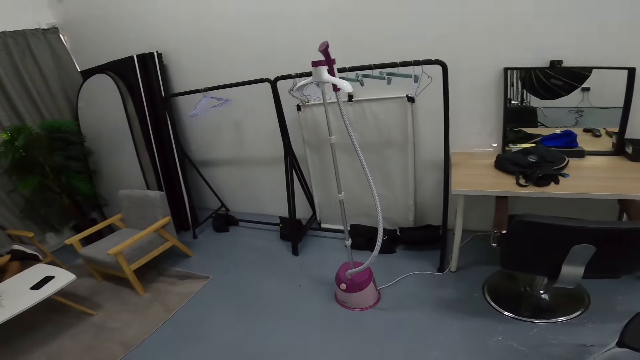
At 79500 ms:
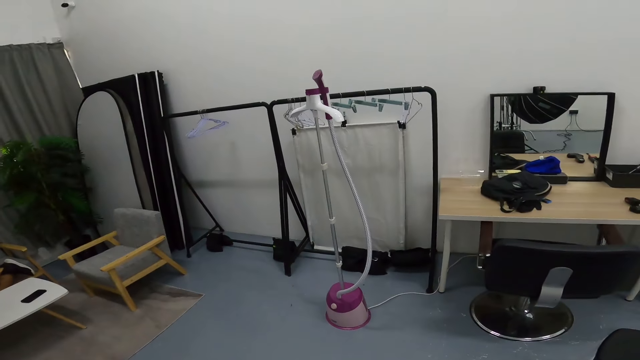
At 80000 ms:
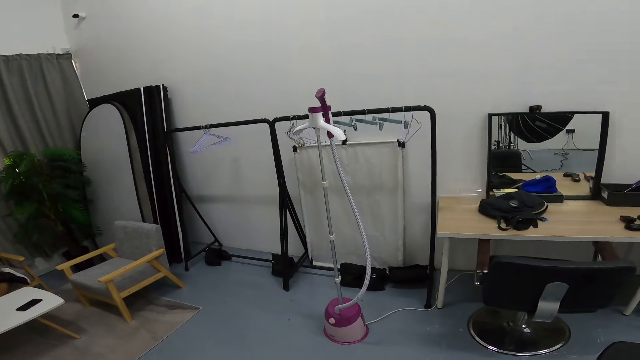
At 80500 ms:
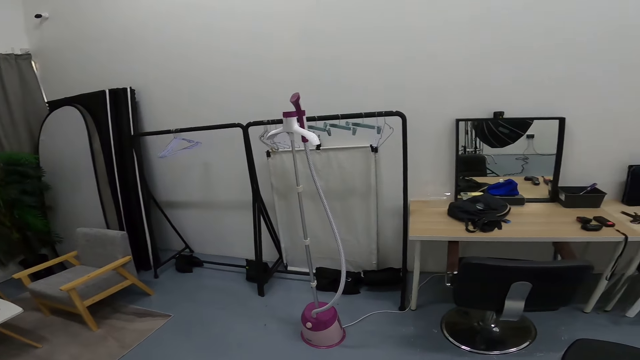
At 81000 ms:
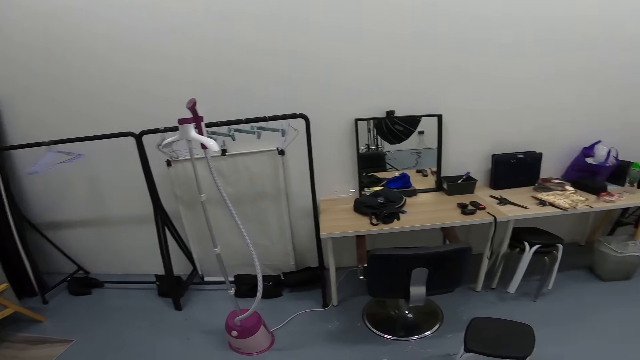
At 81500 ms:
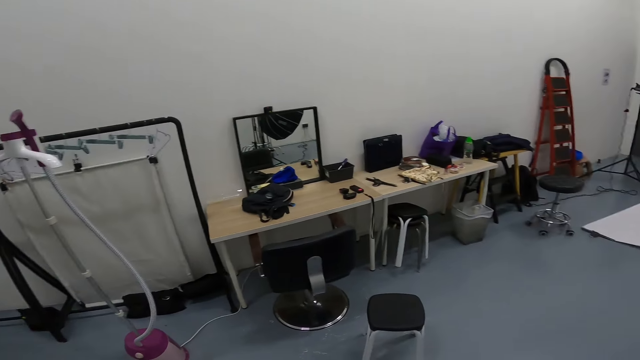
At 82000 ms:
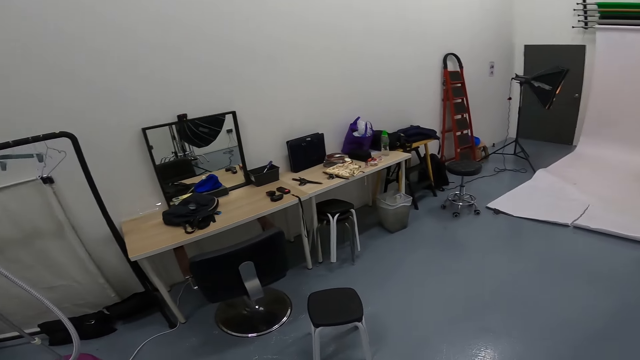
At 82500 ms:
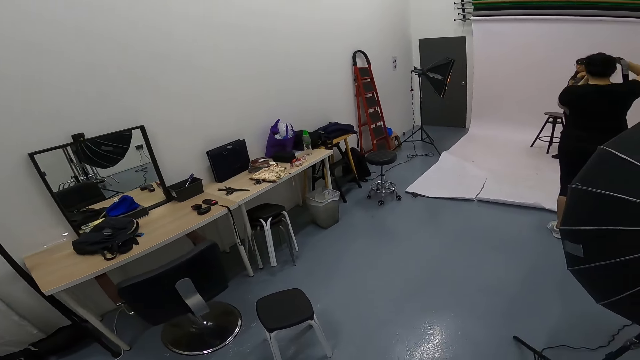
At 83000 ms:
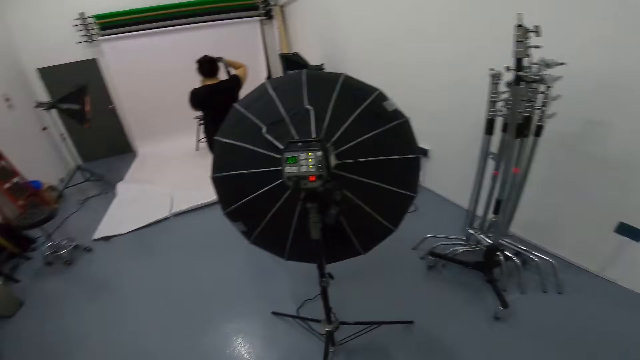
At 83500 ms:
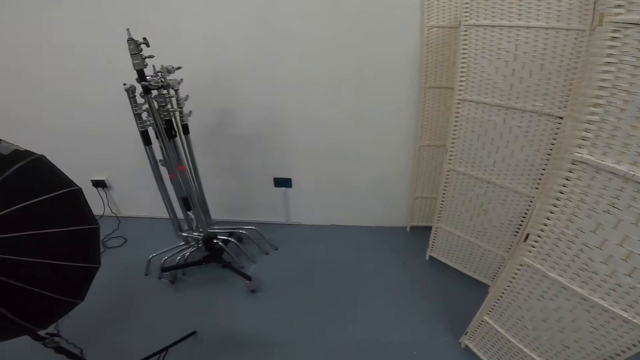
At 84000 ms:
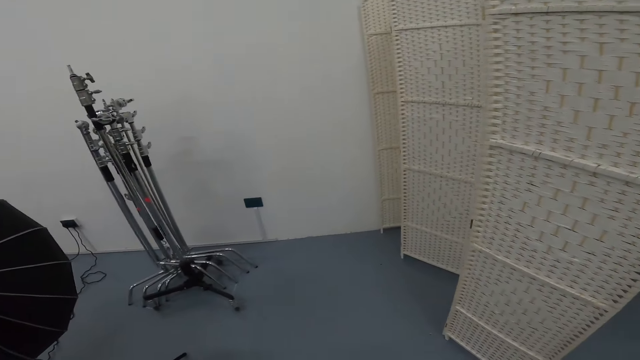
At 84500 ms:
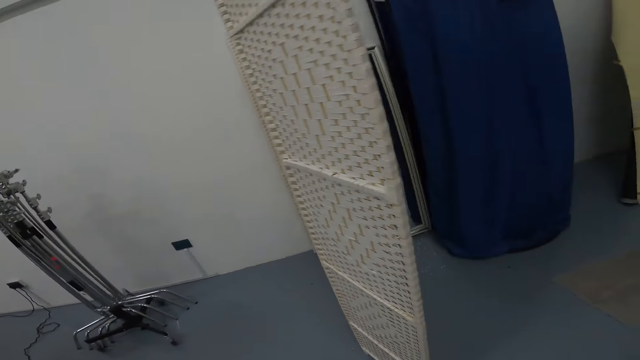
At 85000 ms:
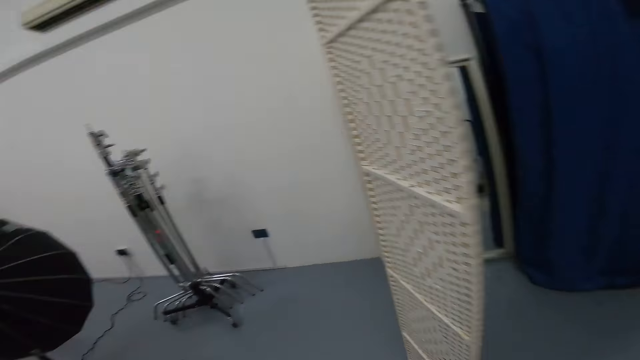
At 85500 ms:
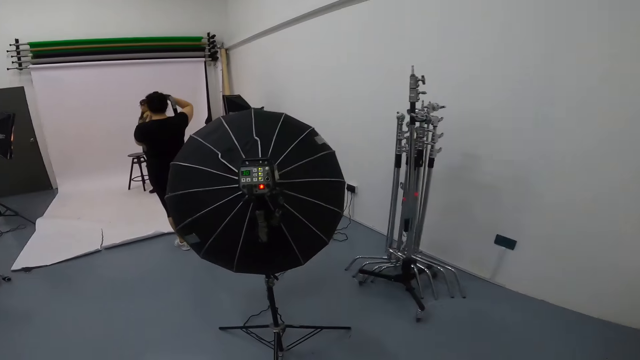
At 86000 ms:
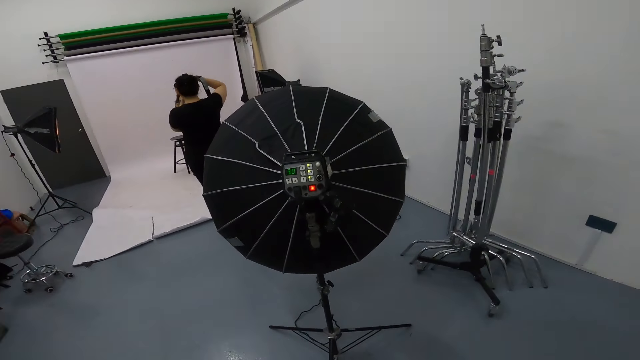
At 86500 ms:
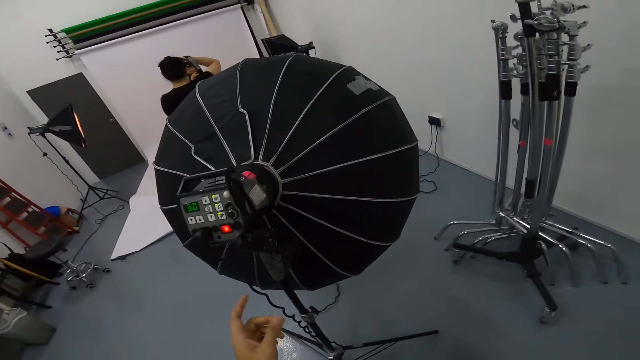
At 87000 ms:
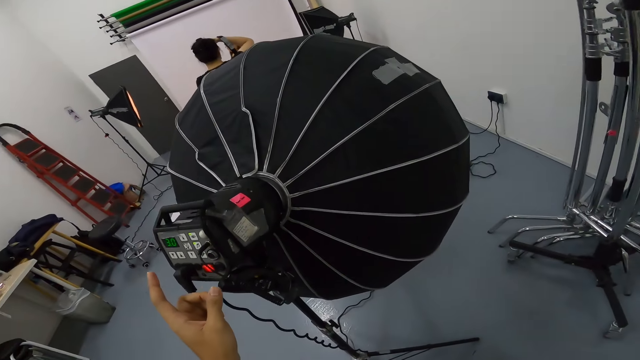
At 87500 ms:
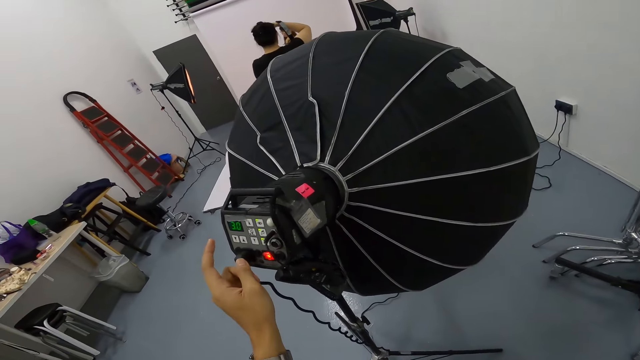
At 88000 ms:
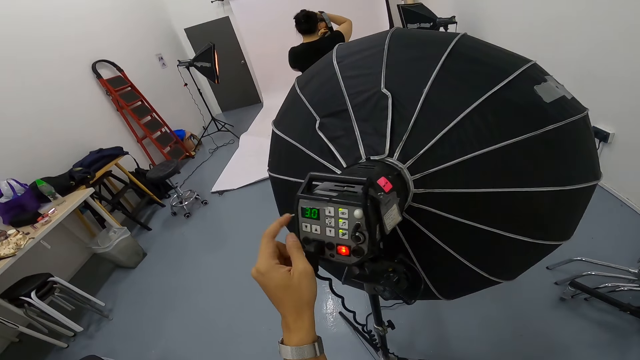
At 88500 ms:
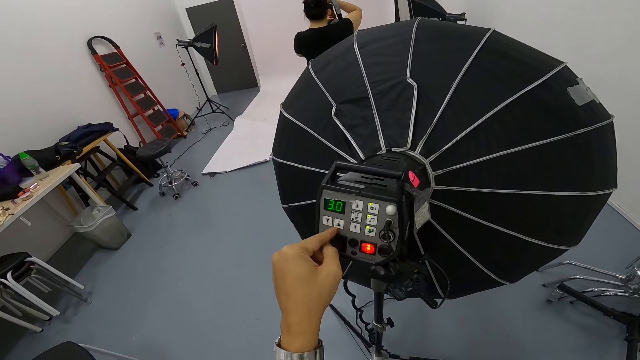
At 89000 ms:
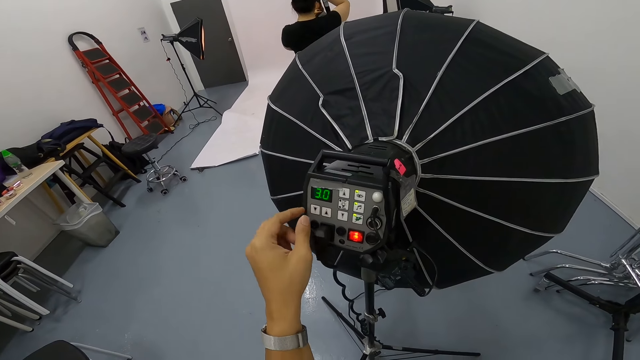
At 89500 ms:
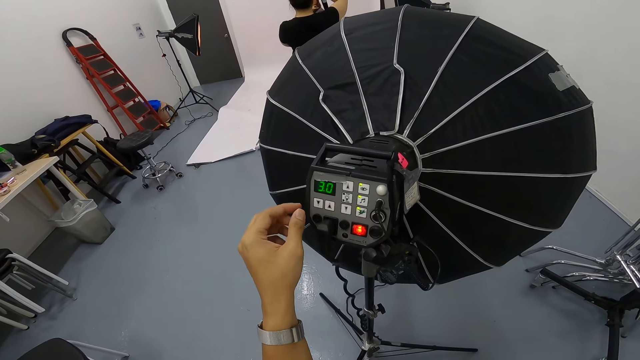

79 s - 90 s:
The camera wearer looks at the light umbrella buttons.

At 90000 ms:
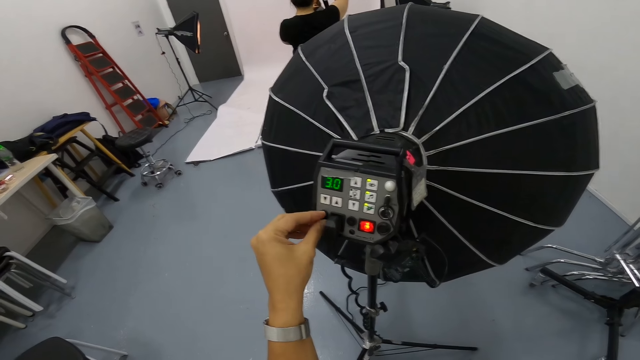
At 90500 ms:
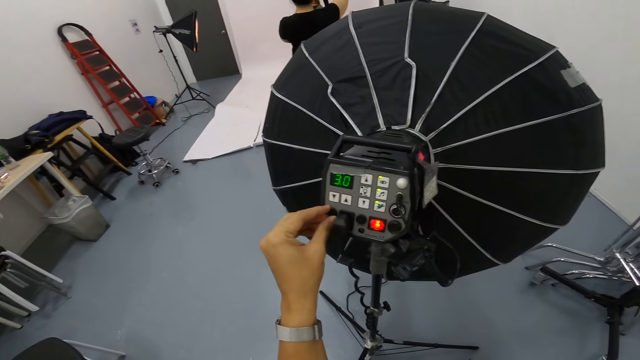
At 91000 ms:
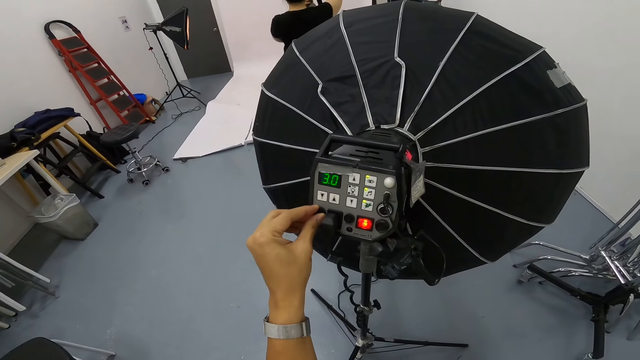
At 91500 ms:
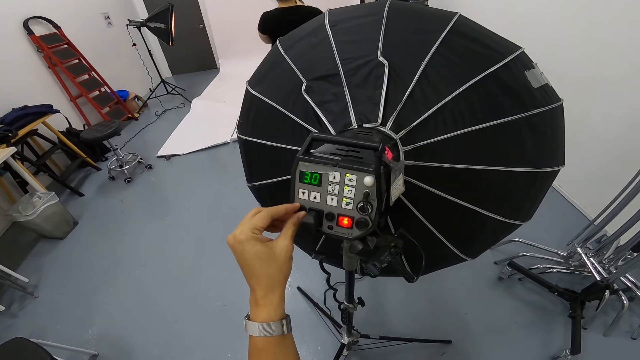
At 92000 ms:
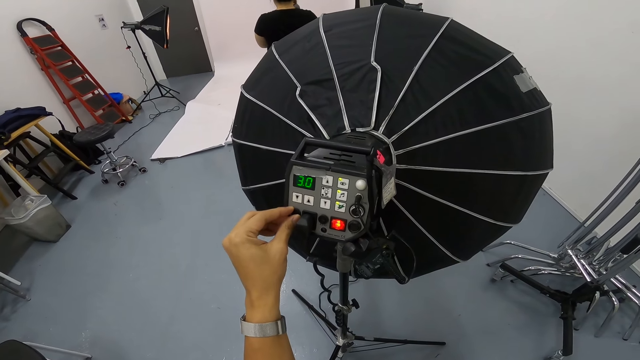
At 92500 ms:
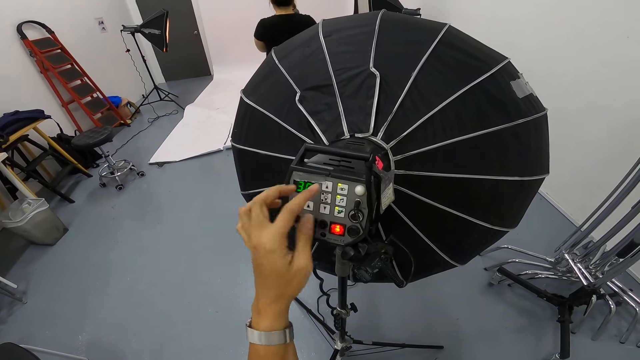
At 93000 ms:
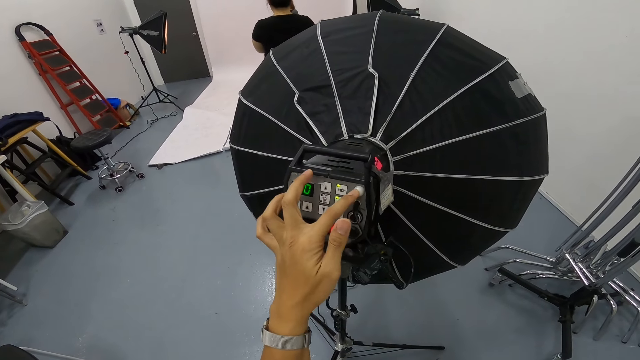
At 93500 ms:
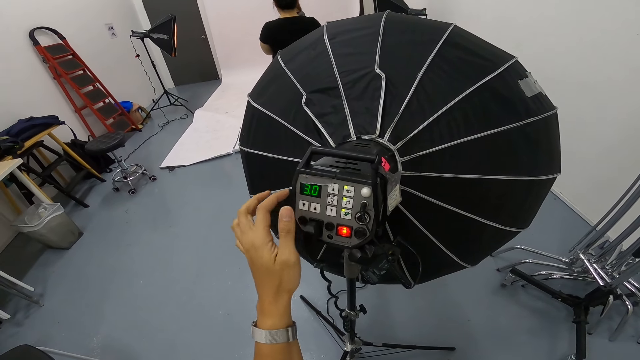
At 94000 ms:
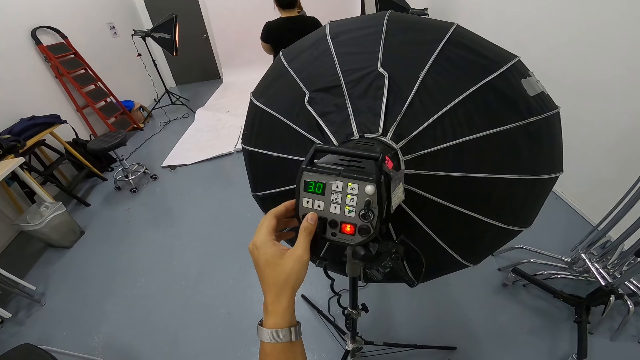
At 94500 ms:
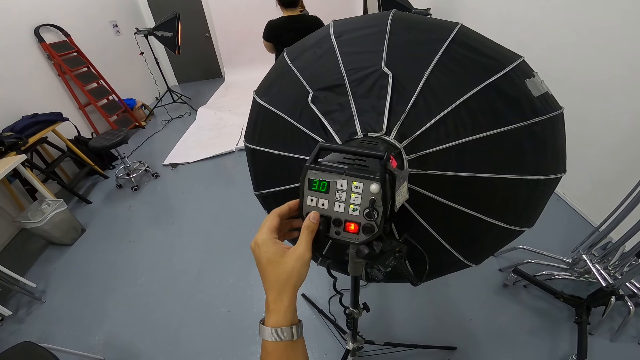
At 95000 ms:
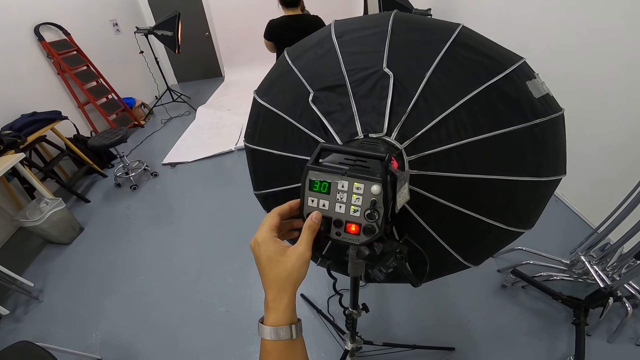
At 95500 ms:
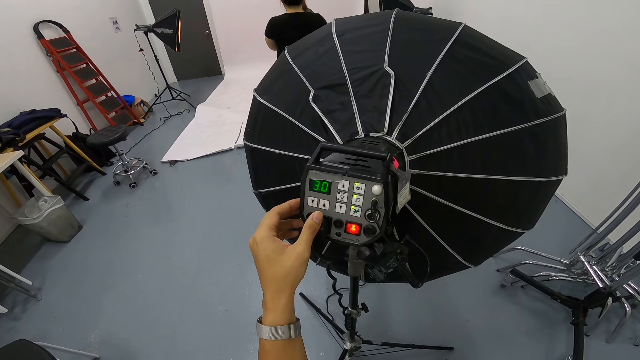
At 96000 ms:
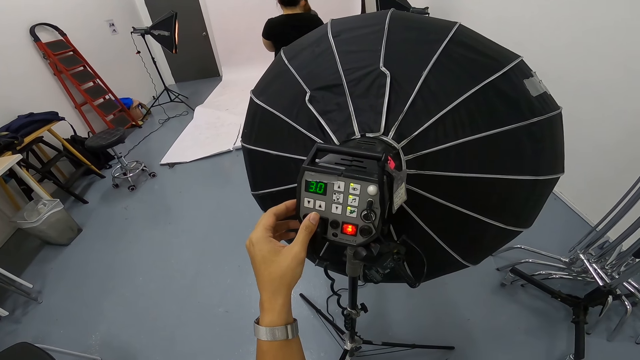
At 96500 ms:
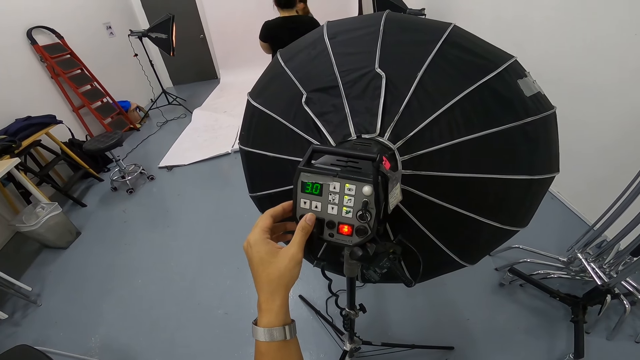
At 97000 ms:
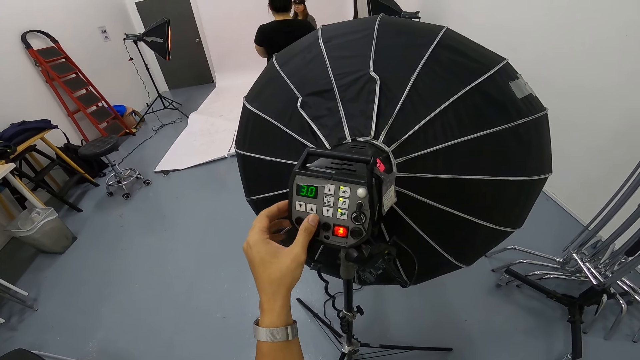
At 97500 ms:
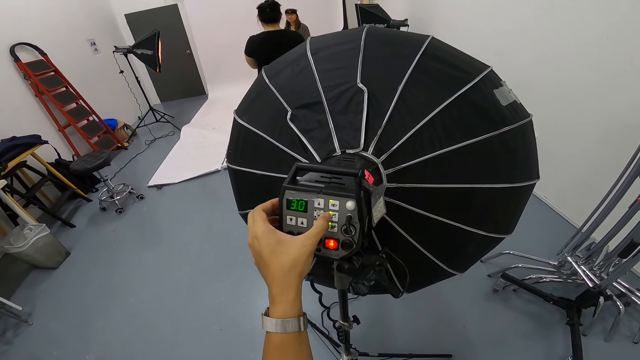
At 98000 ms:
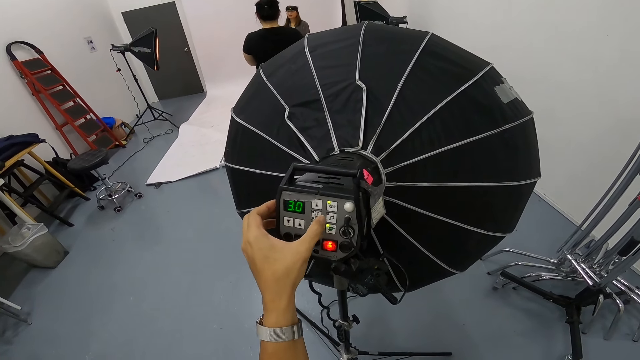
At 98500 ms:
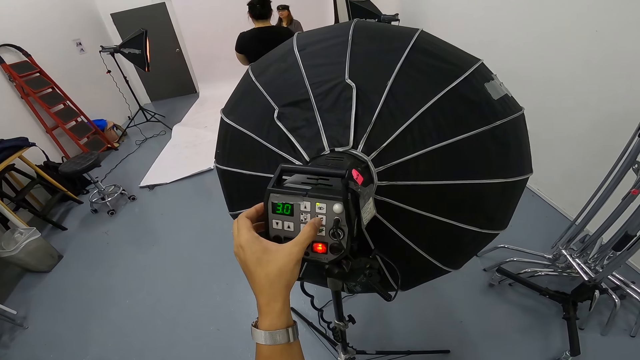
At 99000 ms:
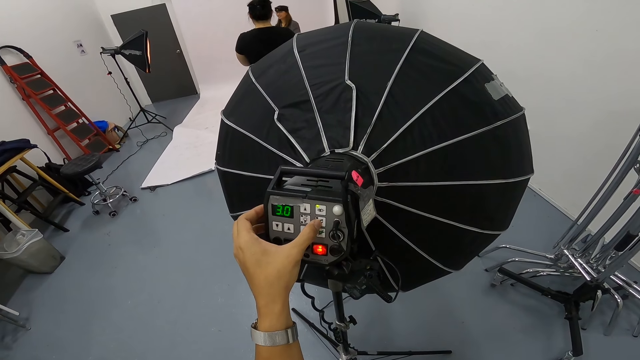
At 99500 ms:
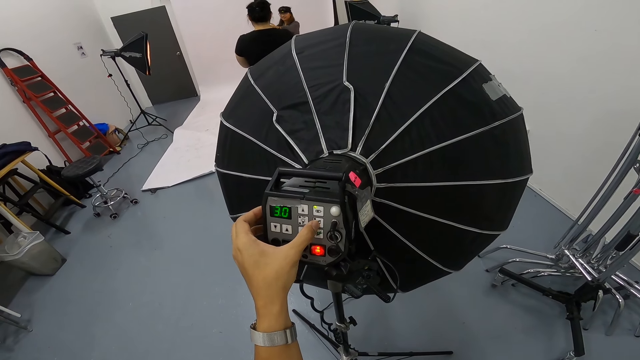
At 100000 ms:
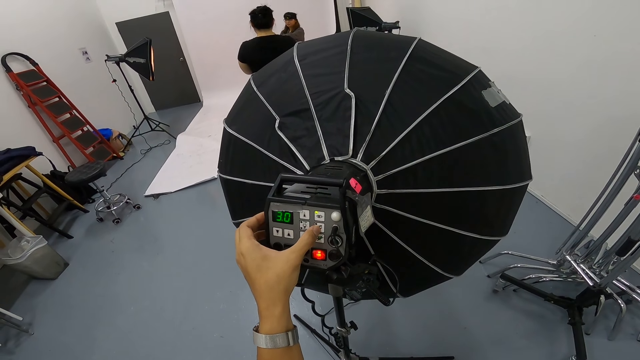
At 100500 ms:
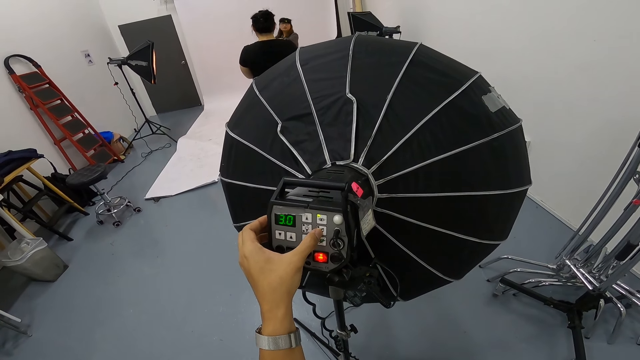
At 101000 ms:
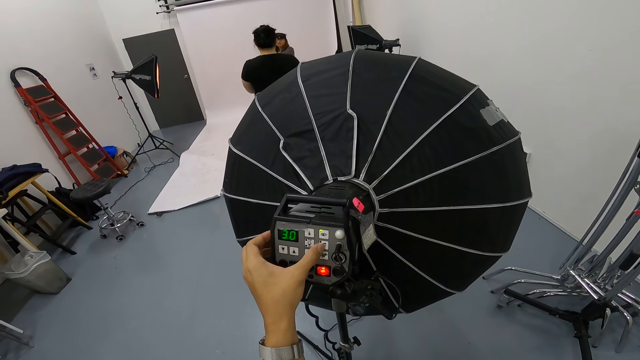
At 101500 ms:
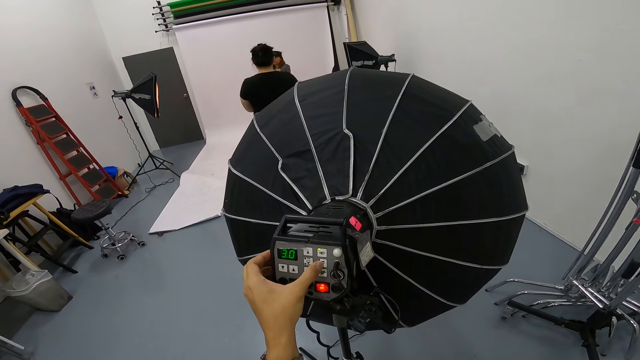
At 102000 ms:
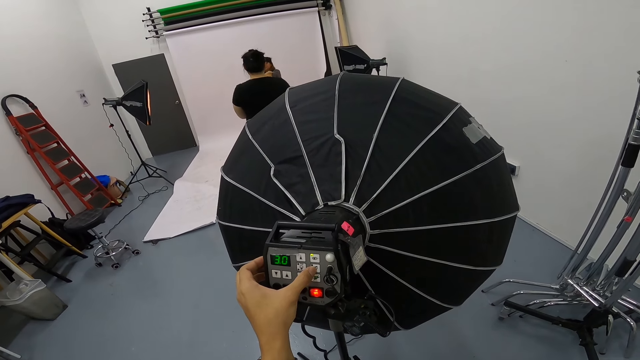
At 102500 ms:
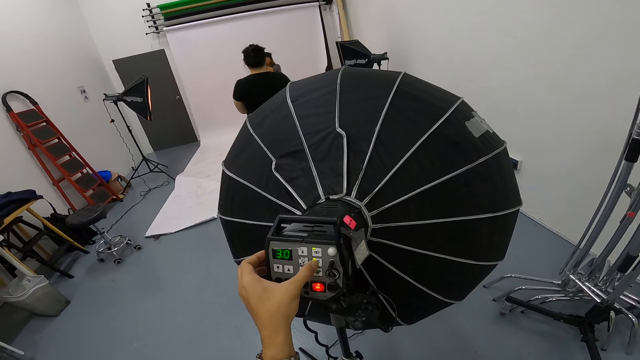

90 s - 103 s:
A woman takes a picture. The camera wearer sets the studio lighting umbrella. They press something. They adjust something. Another woman moves around the room. The camera wearer presses buttons. The other woman moves around the room. The camera wearer presses buttons.
